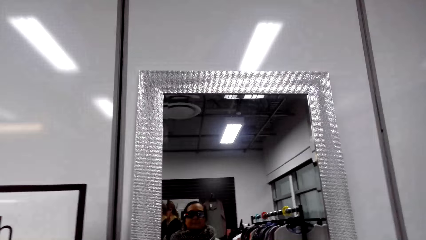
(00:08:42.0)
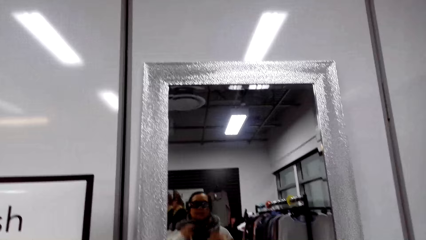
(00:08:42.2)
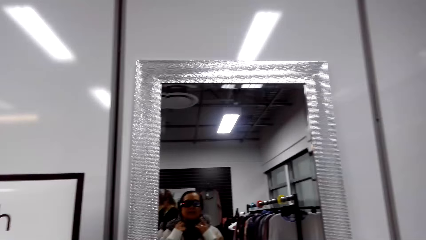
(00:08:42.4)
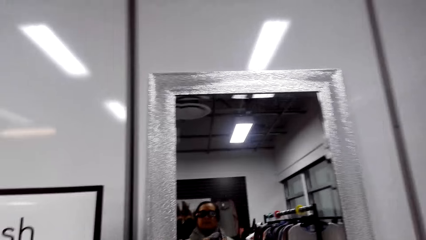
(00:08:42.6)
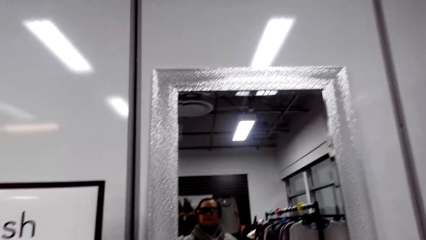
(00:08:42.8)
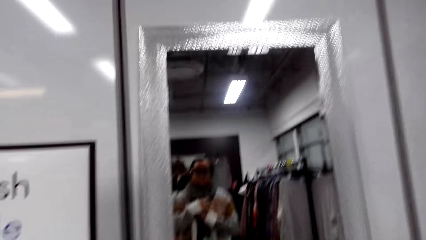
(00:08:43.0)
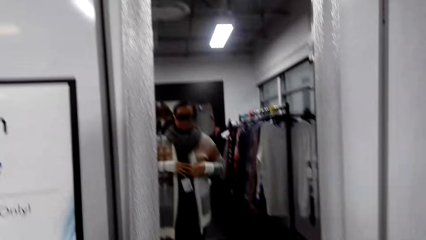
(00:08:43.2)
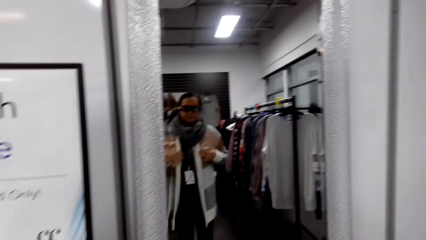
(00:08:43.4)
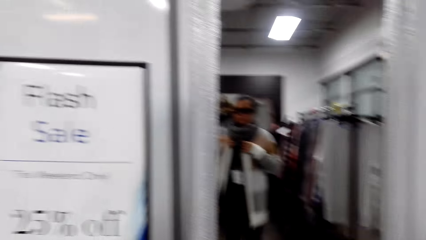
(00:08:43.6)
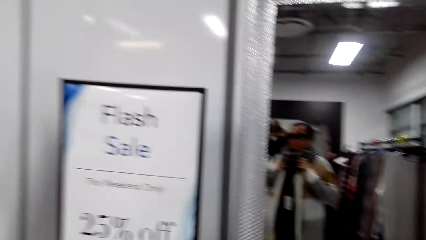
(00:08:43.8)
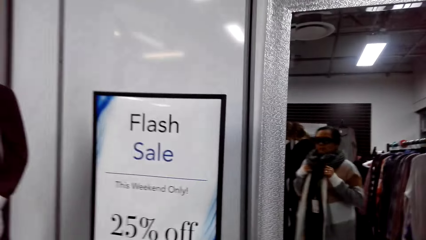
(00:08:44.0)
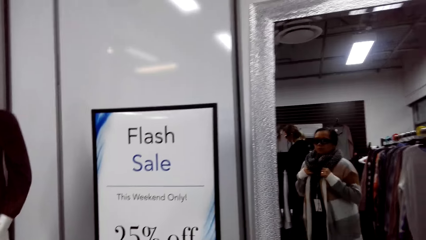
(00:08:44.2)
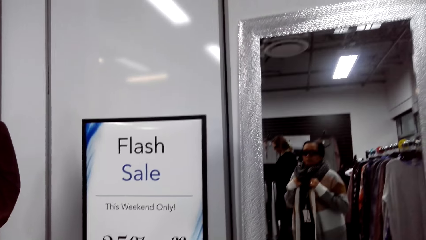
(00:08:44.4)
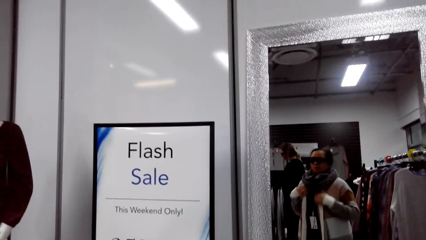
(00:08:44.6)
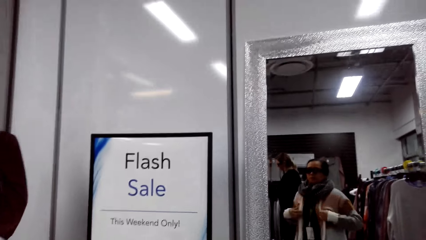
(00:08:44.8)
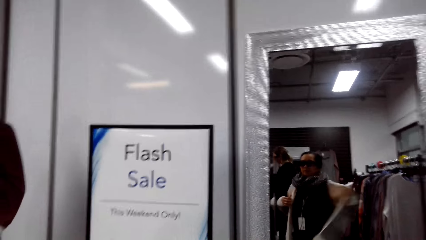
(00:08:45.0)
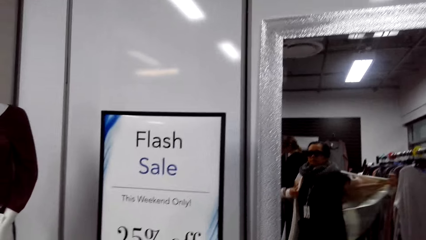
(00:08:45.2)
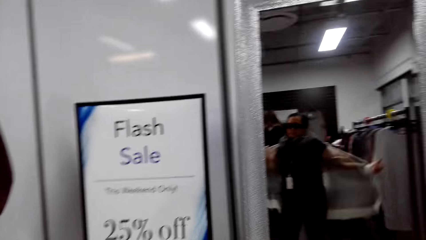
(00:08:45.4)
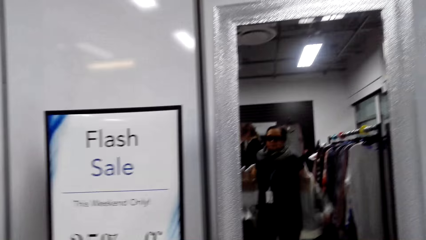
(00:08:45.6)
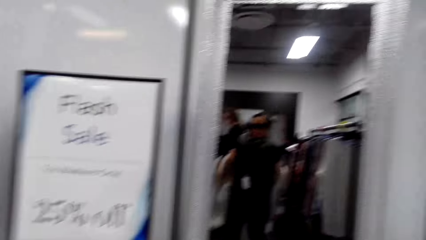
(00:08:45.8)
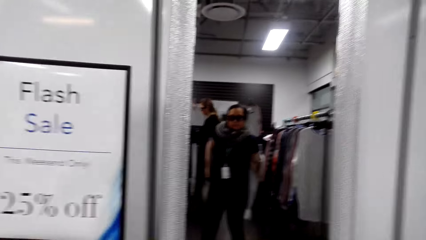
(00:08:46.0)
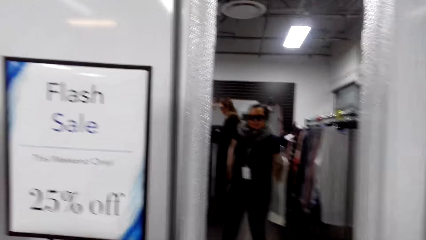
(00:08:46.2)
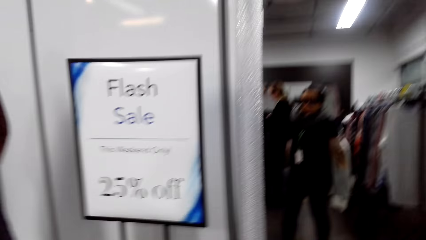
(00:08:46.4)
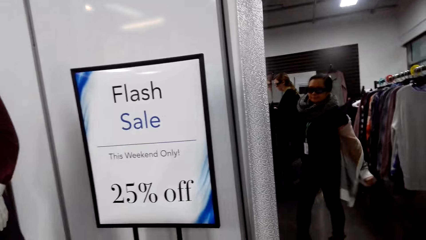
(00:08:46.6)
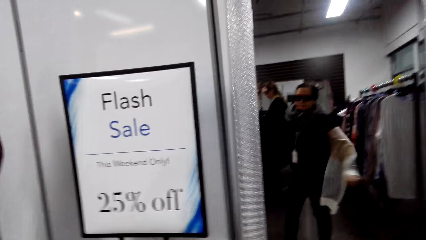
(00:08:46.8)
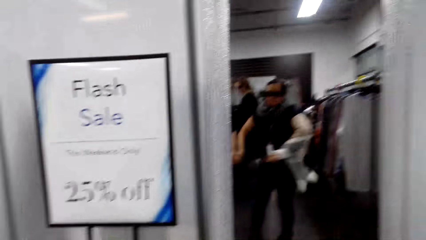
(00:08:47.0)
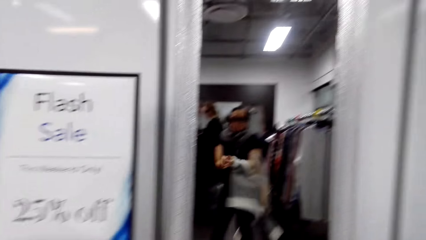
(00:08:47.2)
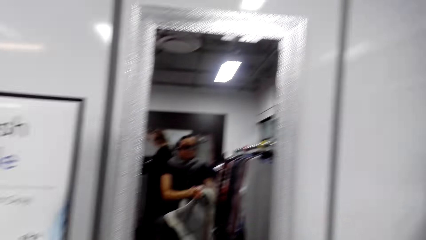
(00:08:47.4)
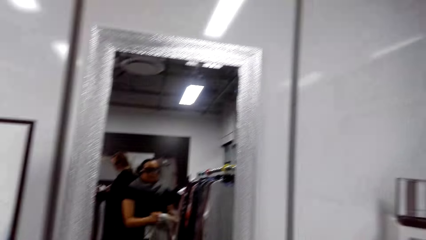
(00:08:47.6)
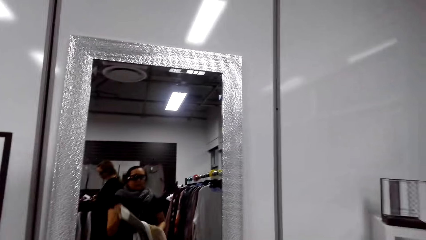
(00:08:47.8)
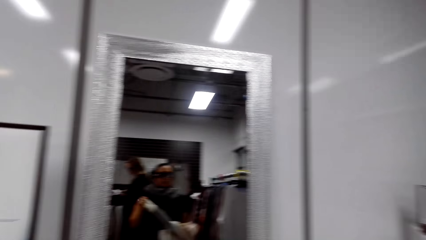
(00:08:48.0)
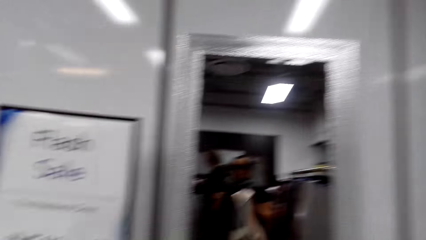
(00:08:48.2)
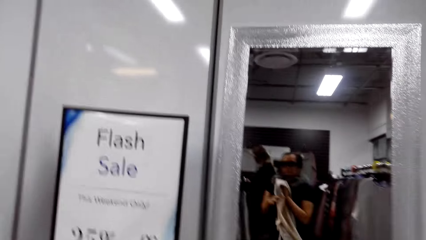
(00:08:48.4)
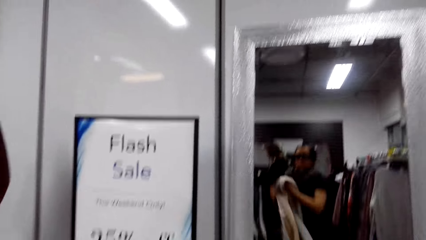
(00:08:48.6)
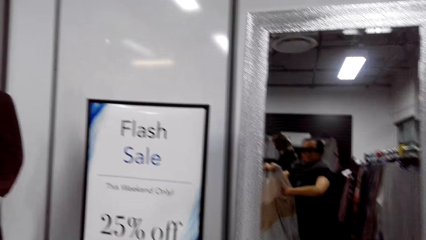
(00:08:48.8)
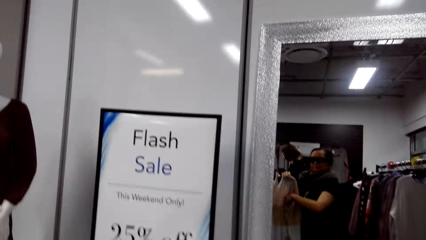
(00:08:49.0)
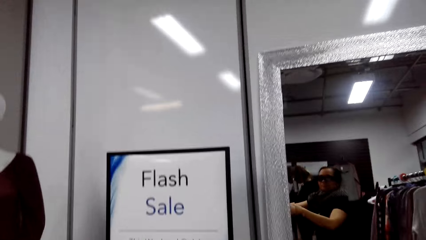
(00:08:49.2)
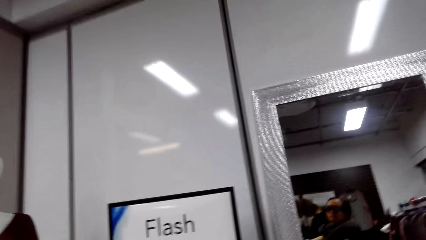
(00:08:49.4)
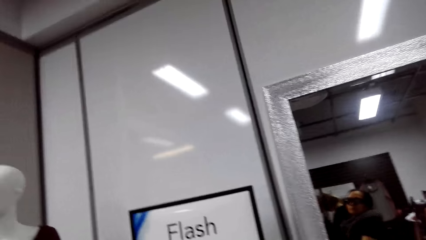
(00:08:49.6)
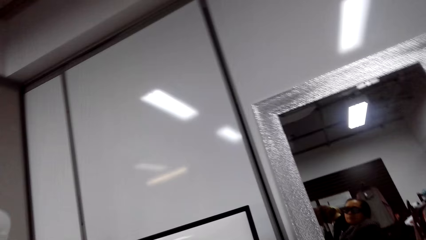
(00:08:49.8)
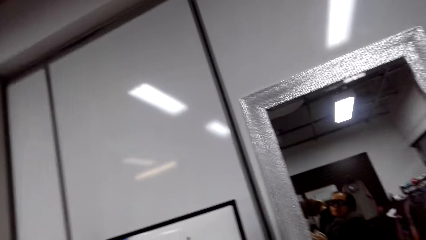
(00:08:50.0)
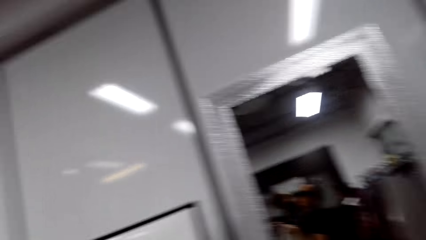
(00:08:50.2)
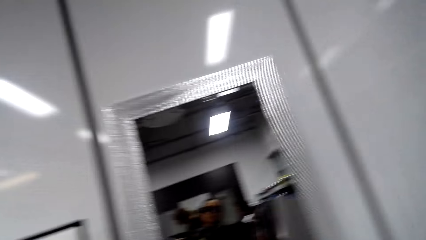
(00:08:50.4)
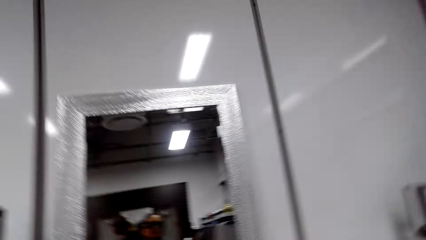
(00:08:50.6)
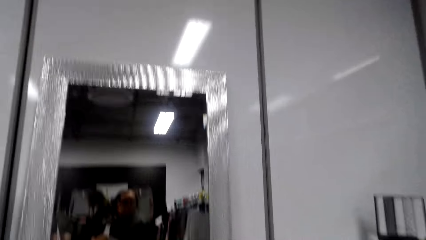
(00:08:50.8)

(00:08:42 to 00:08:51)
The camera wearer looks in the mirror. They remove a sweater.

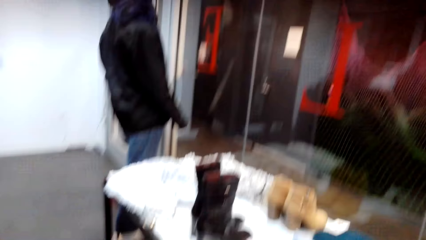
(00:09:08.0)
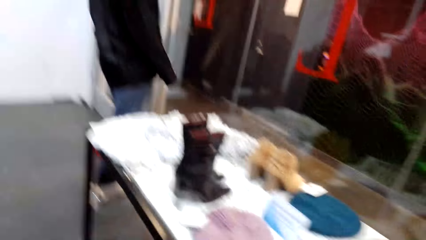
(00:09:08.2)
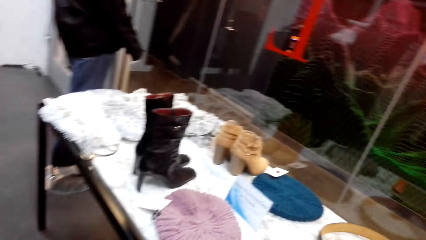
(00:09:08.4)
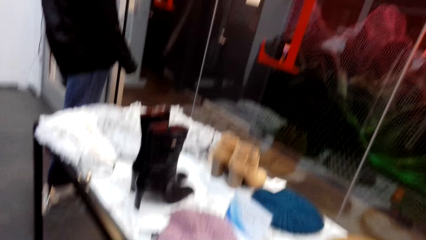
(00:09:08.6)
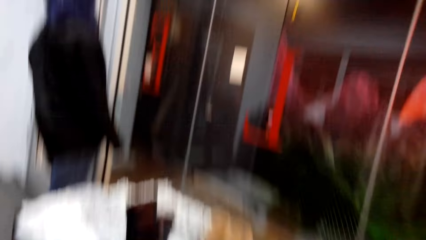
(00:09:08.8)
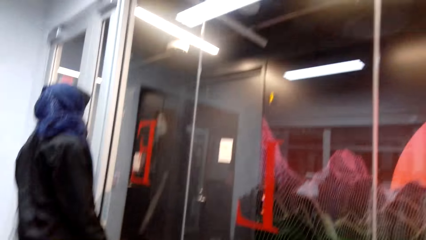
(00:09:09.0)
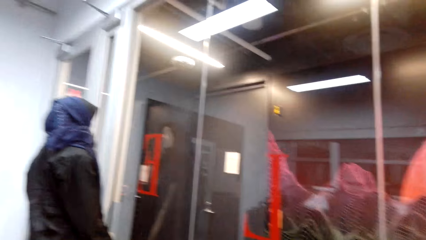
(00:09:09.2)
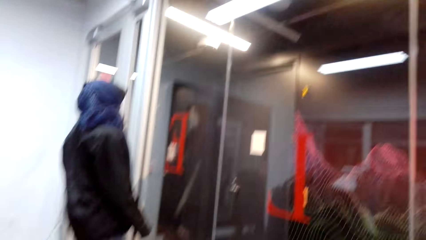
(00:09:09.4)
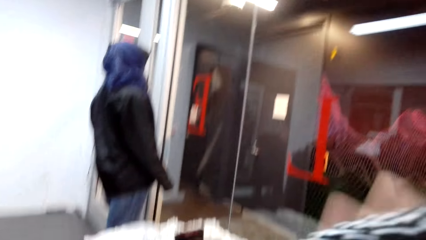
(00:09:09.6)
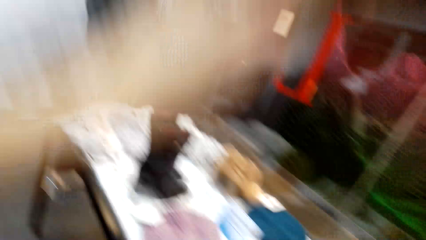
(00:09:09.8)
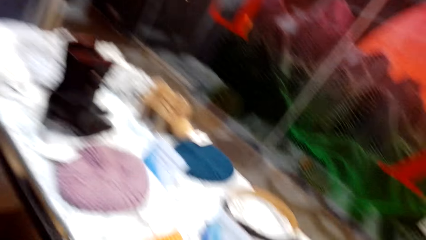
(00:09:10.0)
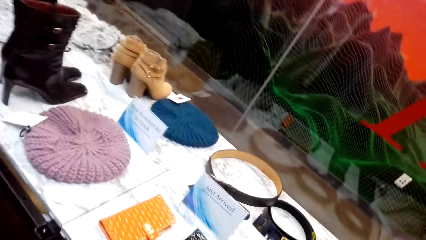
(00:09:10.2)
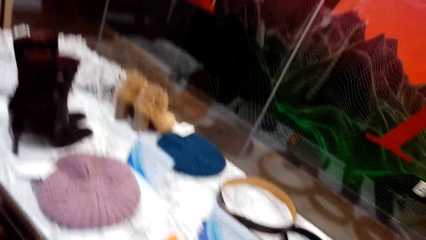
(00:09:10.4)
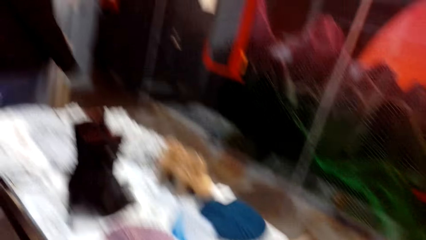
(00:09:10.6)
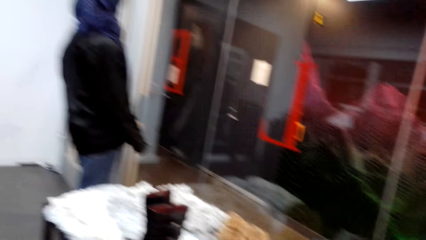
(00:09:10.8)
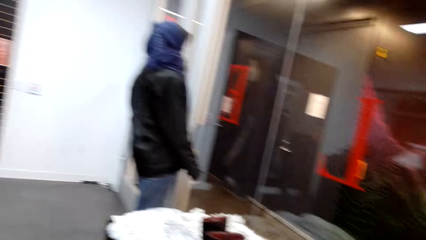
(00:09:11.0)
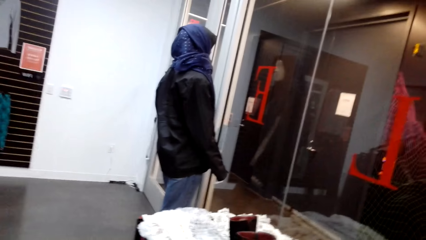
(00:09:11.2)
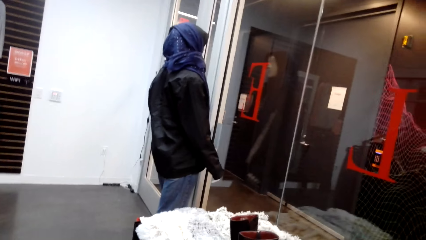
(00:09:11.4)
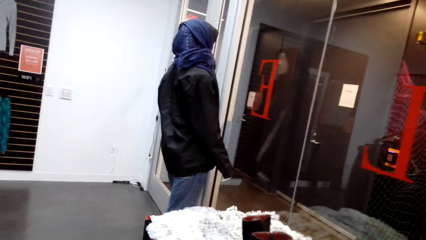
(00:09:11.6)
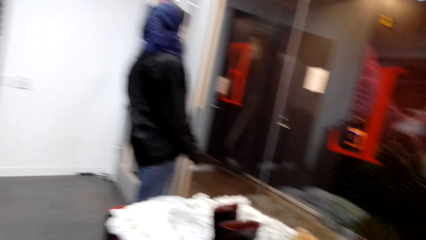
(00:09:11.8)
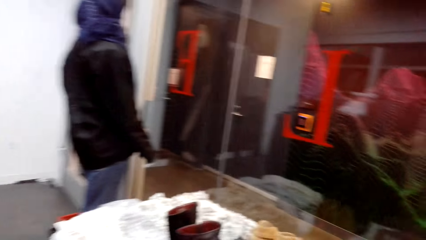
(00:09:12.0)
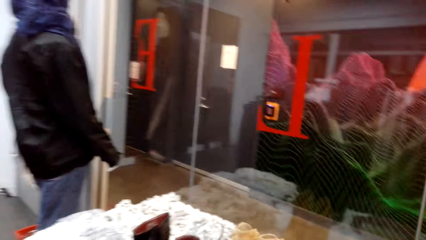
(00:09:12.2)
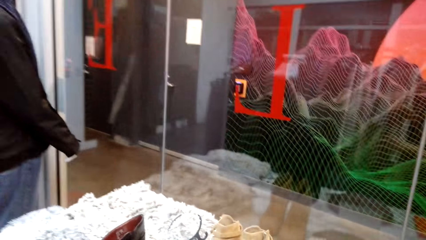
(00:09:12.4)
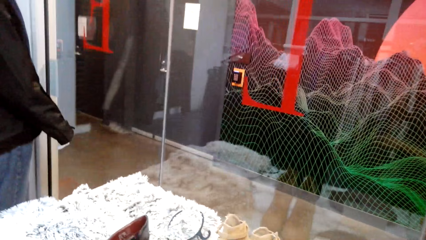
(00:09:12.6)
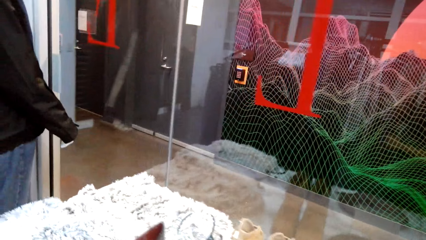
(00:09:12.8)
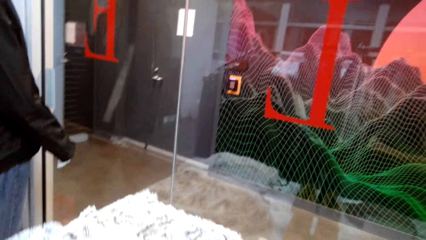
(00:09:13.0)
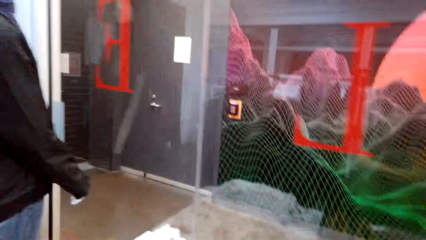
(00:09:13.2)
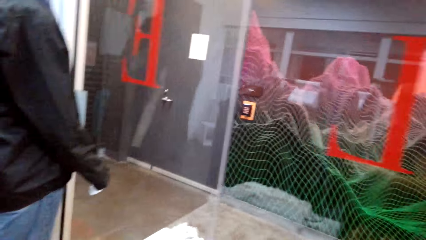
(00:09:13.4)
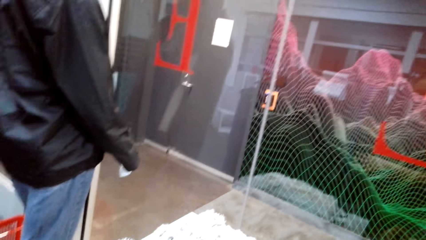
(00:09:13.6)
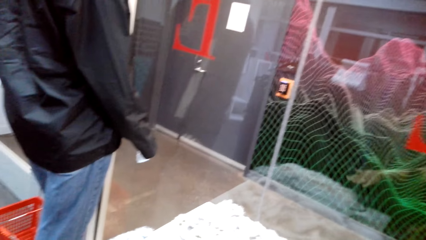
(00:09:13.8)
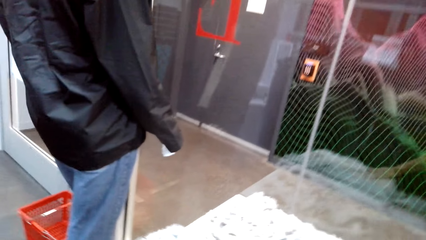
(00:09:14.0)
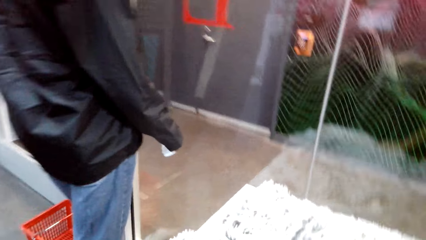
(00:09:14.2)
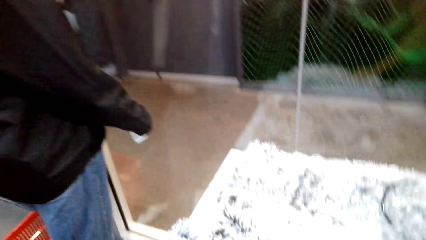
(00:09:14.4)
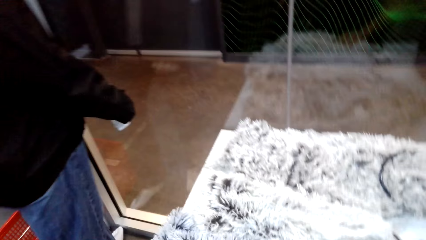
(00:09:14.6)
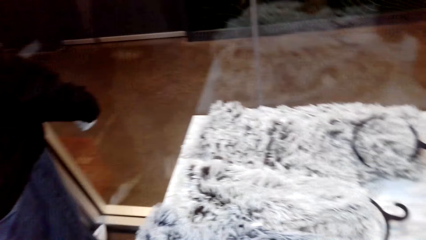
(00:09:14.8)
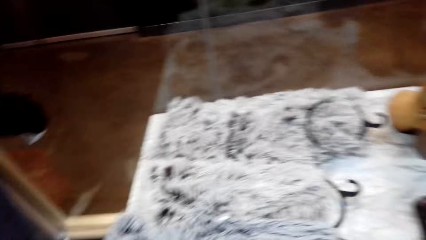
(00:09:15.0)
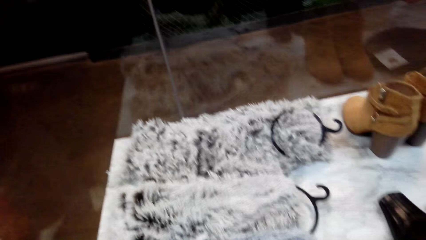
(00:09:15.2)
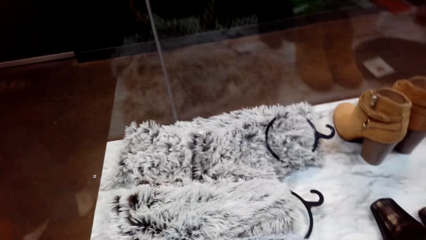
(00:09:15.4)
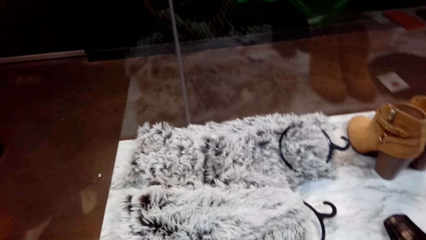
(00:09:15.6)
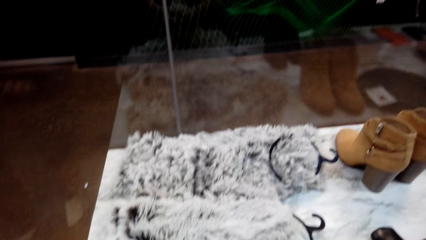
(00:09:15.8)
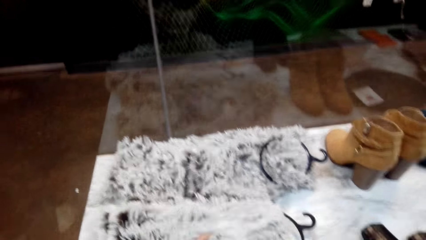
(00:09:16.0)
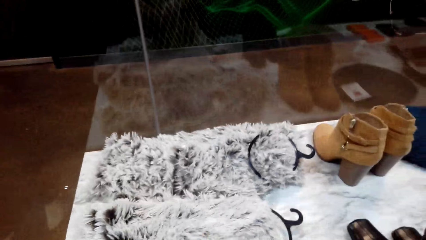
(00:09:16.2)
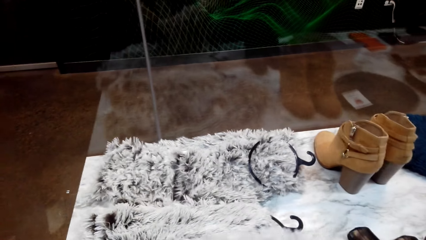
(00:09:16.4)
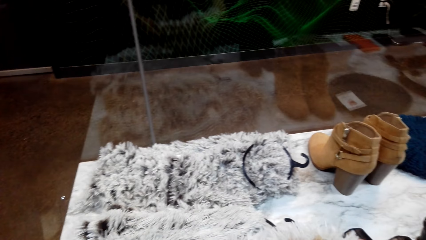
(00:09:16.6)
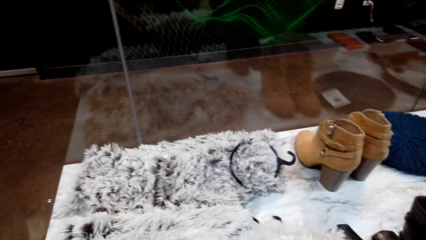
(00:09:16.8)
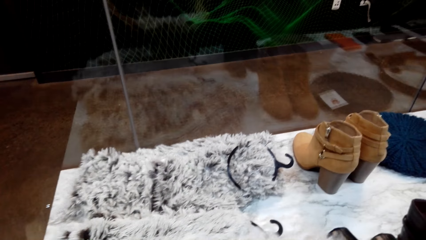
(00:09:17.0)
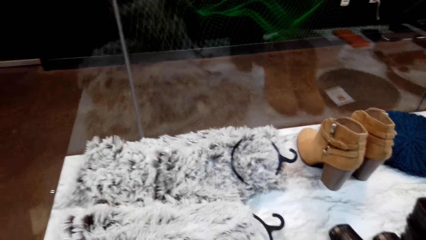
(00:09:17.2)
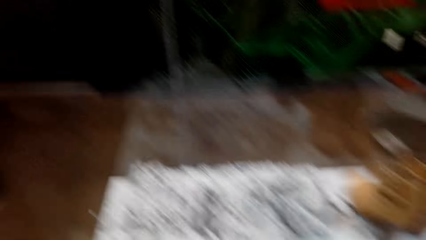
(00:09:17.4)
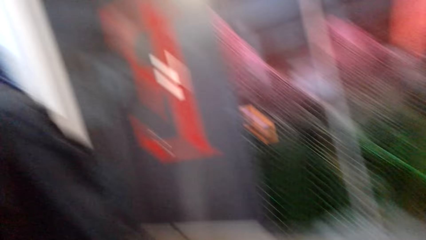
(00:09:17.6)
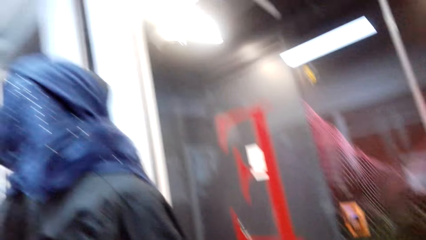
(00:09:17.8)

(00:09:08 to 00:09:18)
The camera wearer looks at items on the display table. They talk. They touch a scarf on the display table. They take a cloth. They talk. They return the cloth.
